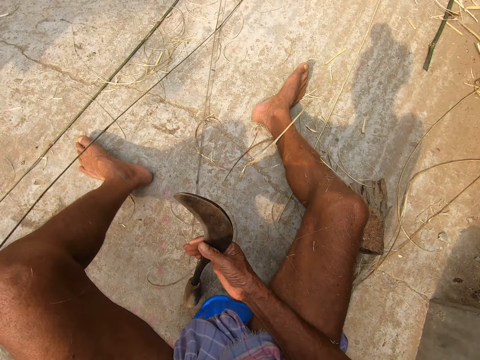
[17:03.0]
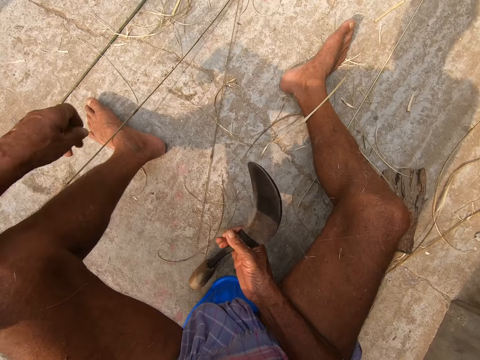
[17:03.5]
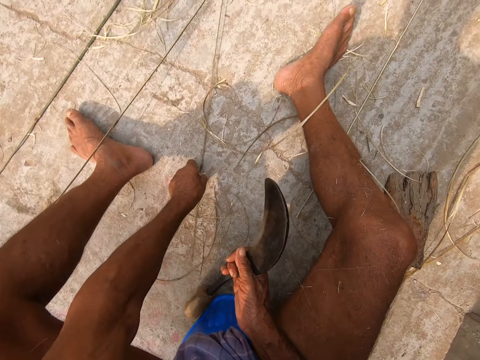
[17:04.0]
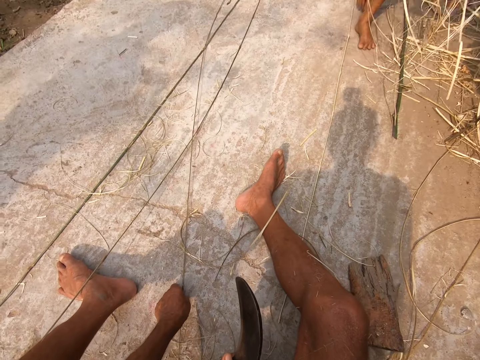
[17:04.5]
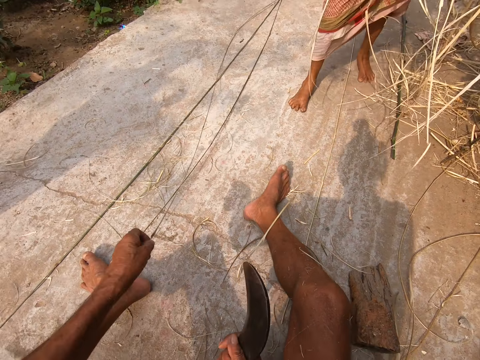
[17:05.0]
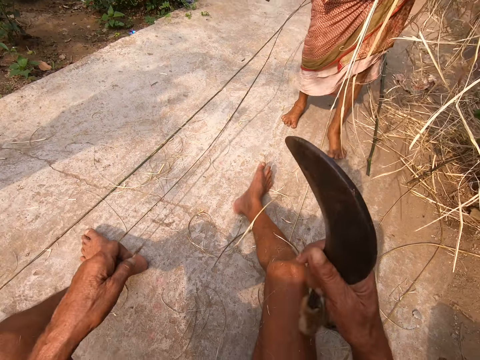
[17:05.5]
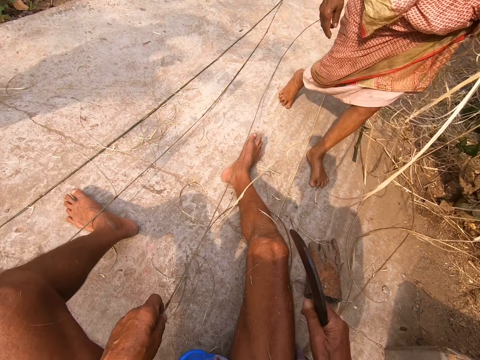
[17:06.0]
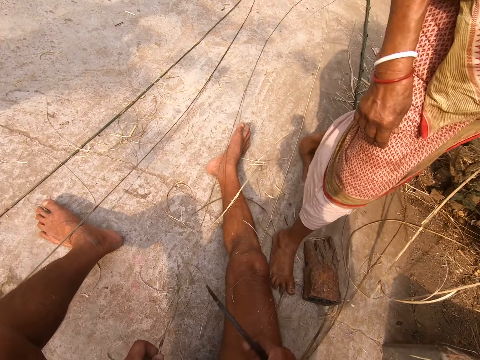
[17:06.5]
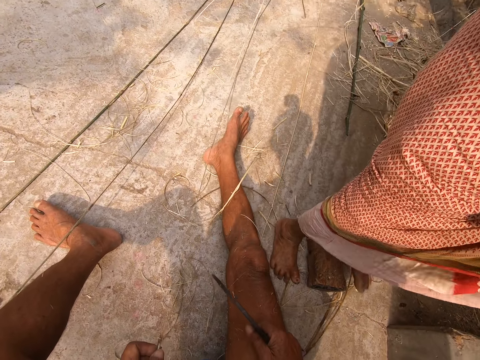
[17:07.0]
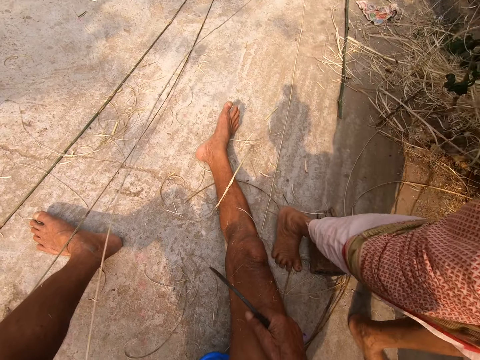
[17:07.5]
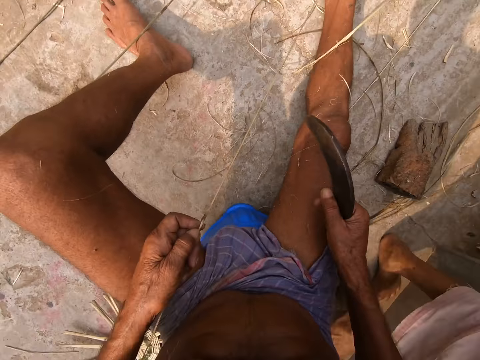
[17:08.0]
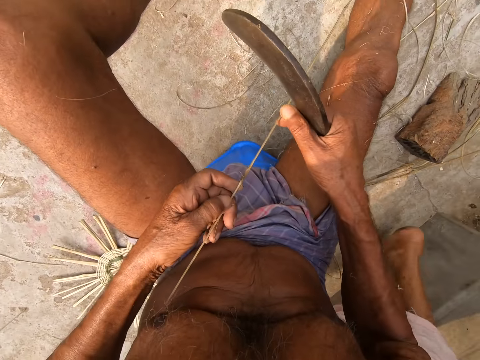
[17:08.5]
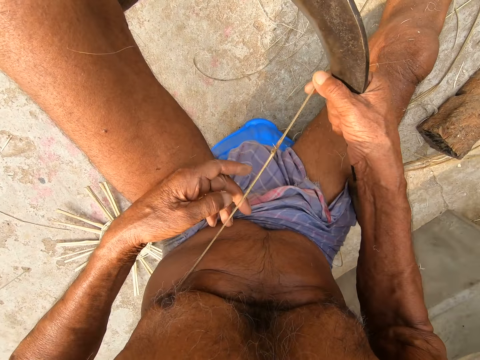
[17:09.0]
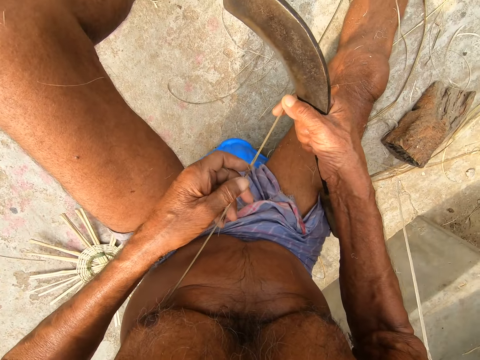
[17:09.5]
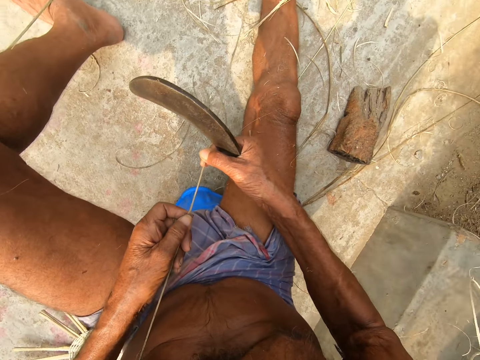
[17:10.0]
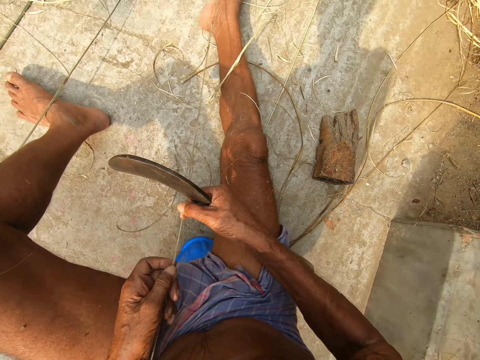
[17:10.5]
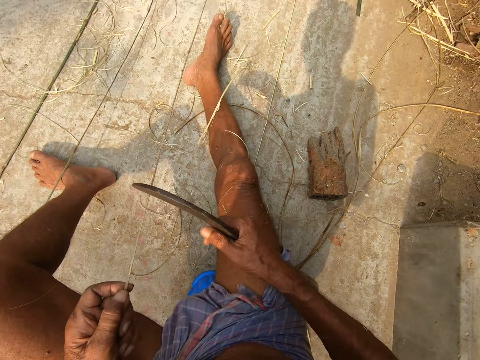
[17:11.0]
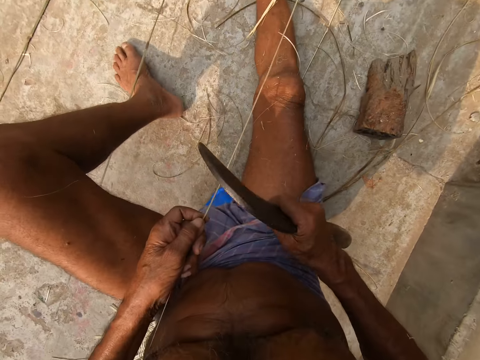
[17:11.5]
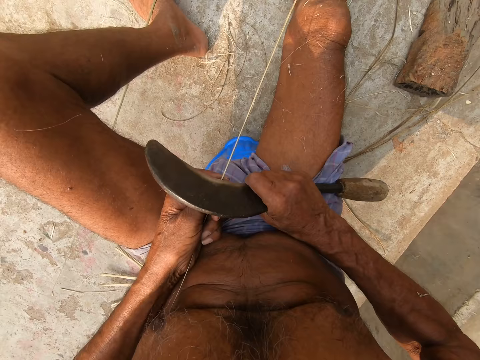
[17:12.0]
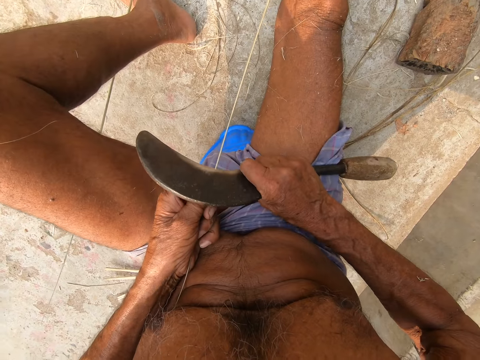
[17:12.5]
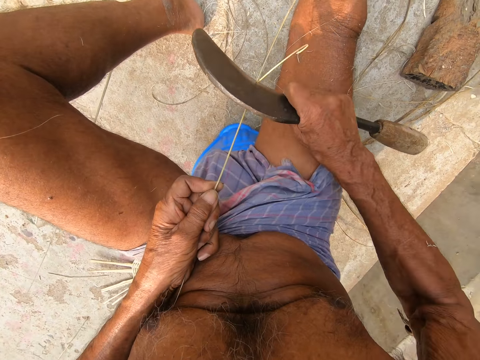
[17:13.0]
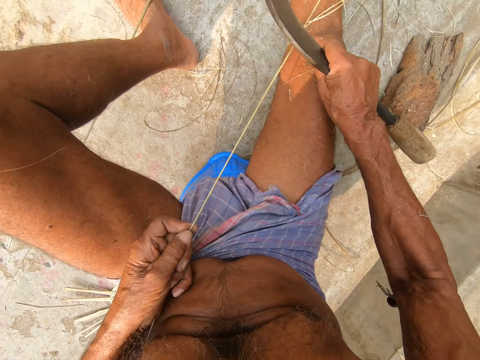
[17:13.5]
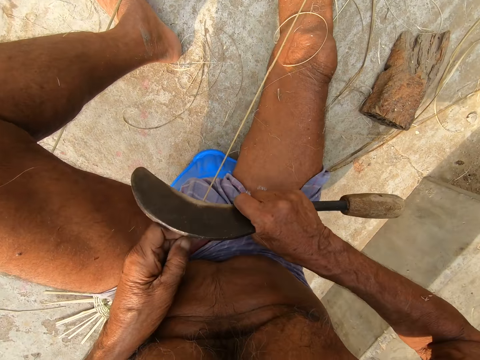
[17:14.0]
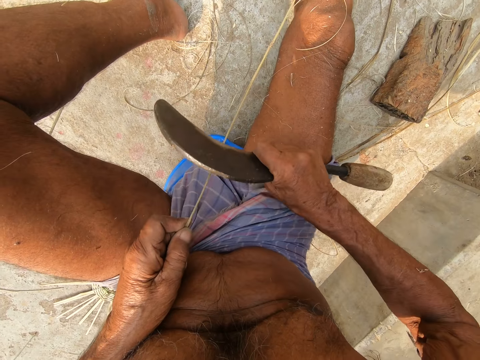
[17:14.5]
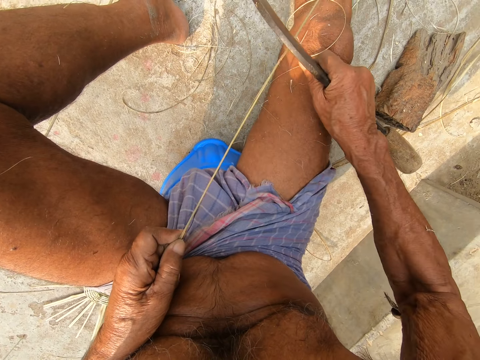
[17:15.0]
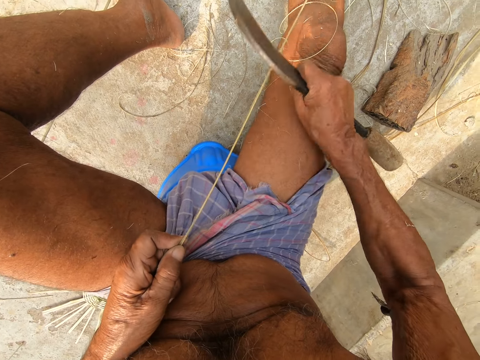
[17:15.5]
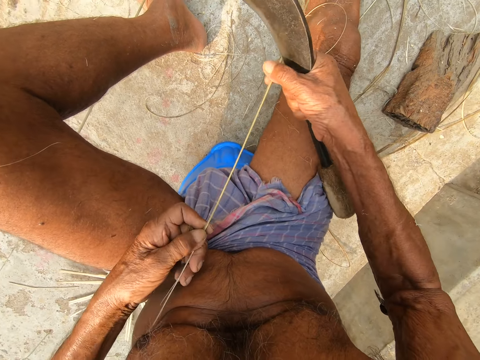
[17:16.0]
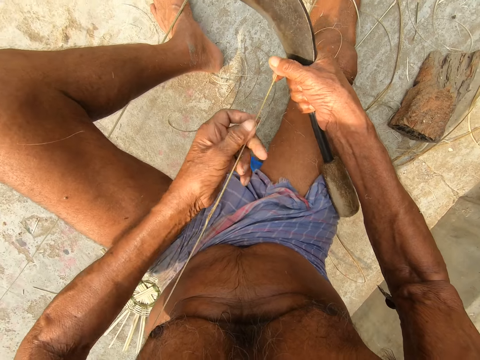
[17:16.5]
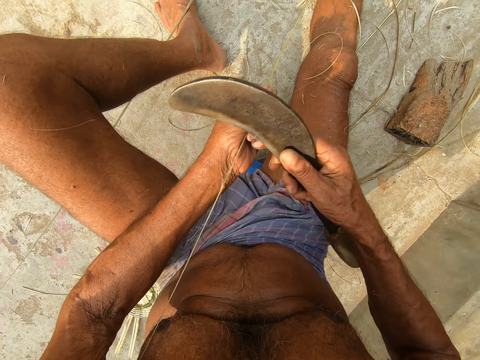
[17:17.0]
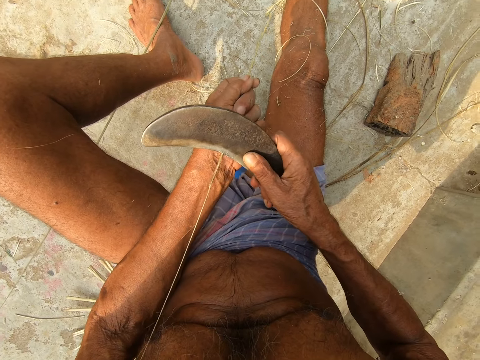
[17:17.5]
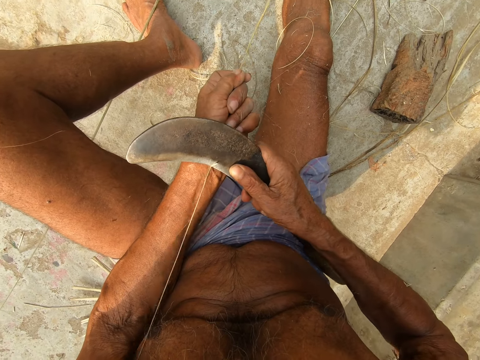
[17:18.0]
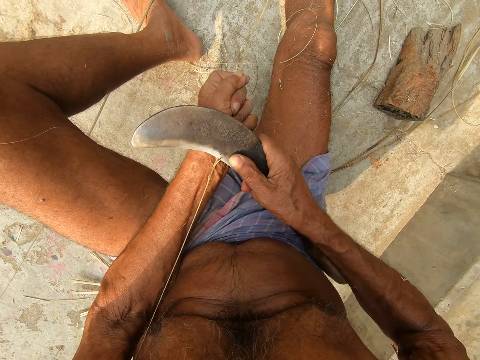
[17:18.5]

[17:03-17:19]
The camera wearer drops the cane or stick in his left hand to the ground. The lady responds to the camera wearer. The camera wearer picks the cane from the ground with his left hand. He converses with the lady. He looks at the stick. He cuts the cane in his left hand with the sickle on the ground in his right hand. He peels the stick with a machete. The lady responds to the camera wearer.

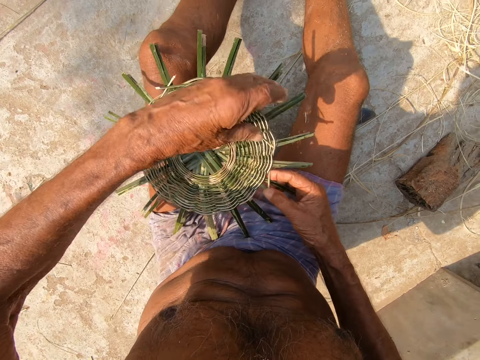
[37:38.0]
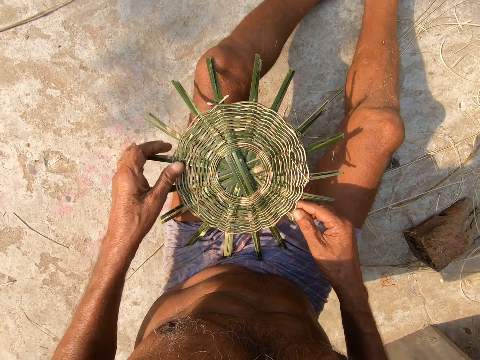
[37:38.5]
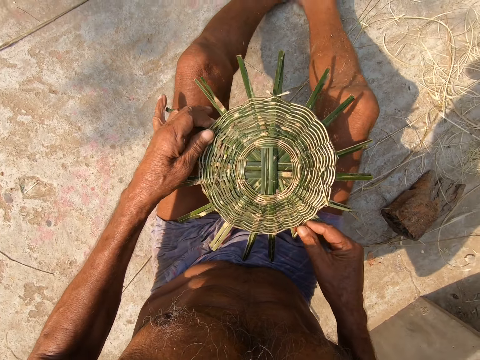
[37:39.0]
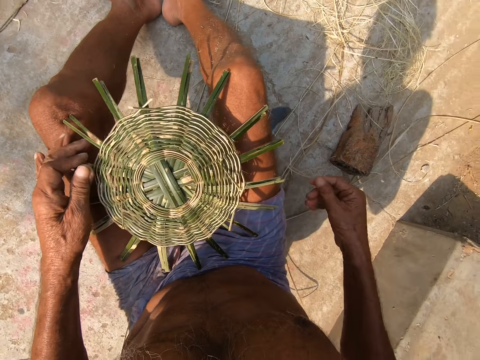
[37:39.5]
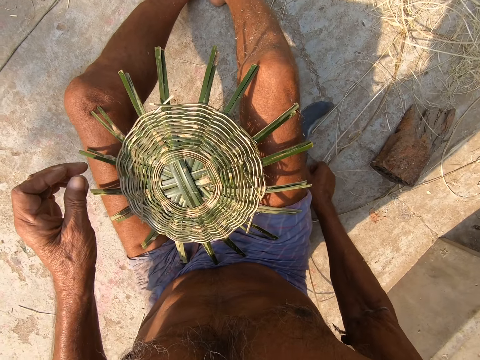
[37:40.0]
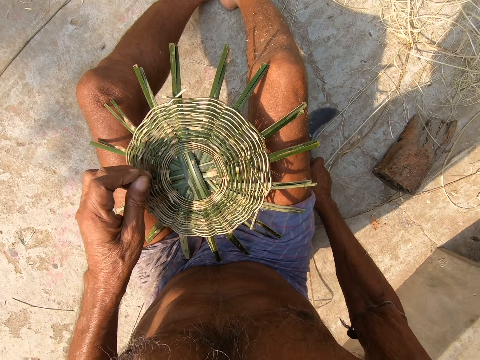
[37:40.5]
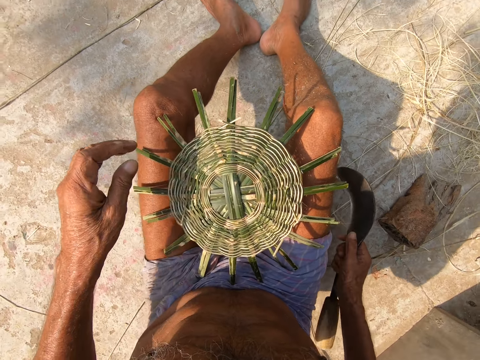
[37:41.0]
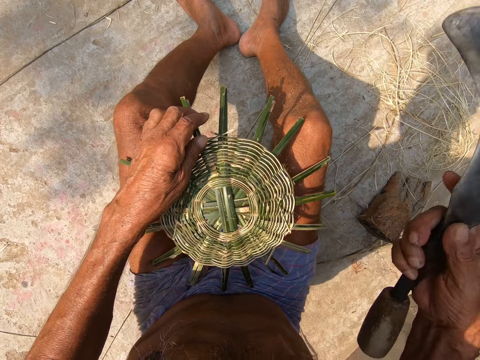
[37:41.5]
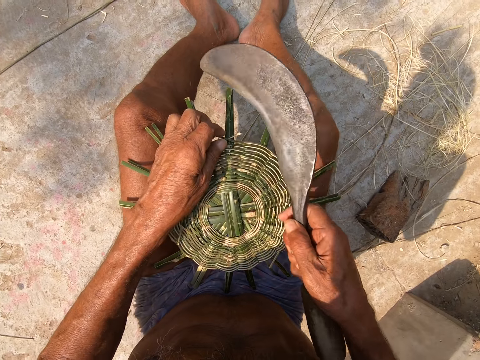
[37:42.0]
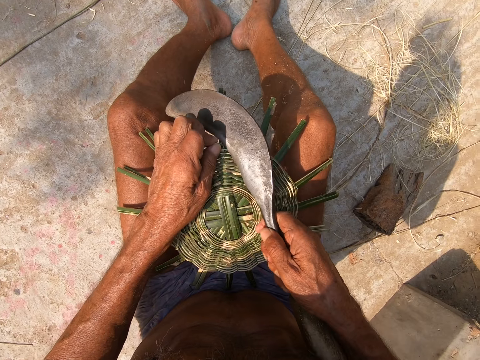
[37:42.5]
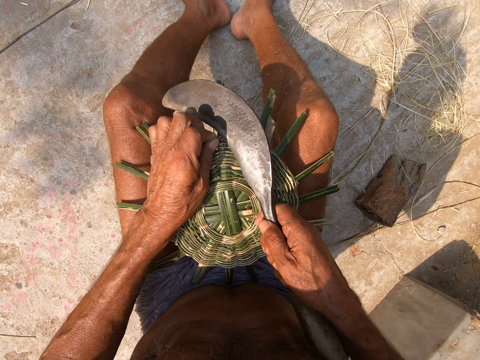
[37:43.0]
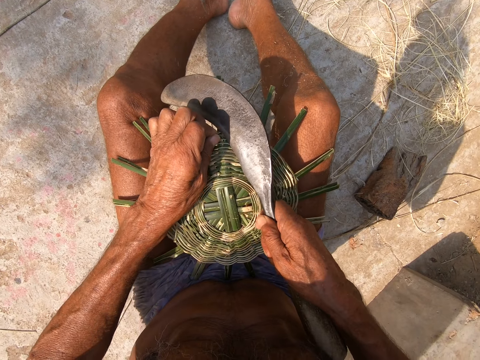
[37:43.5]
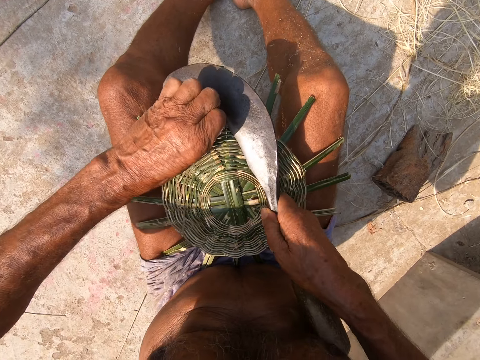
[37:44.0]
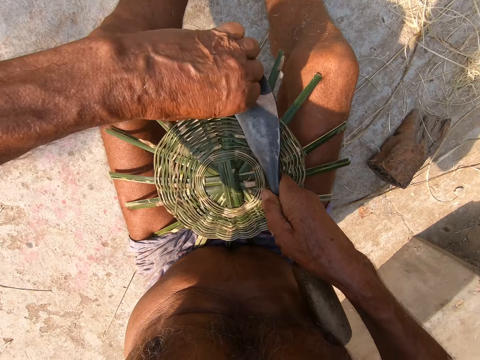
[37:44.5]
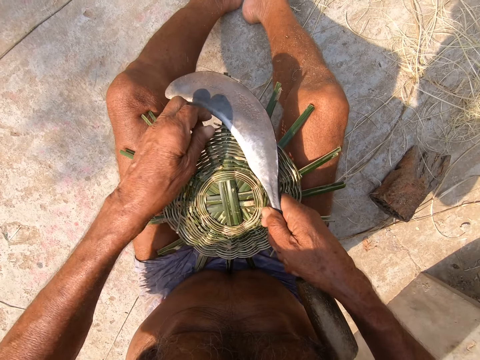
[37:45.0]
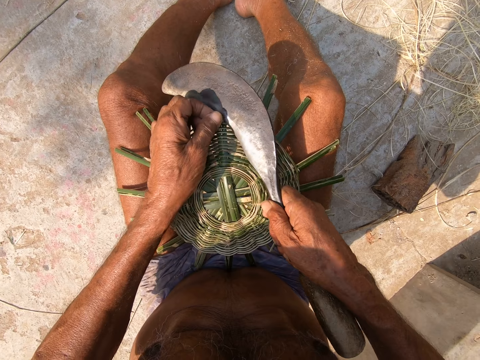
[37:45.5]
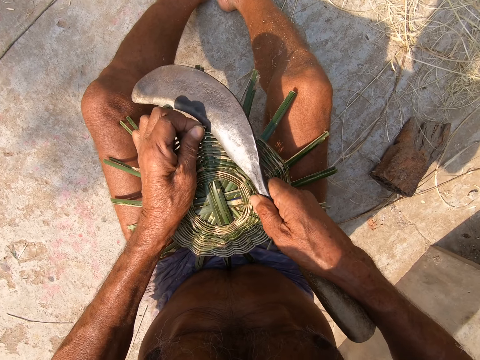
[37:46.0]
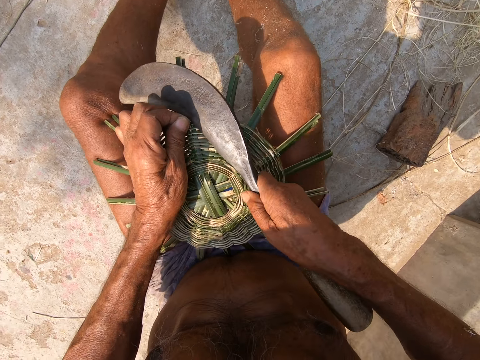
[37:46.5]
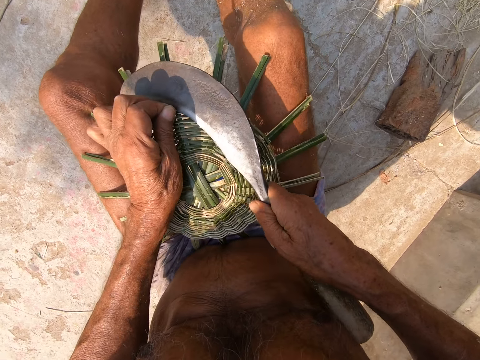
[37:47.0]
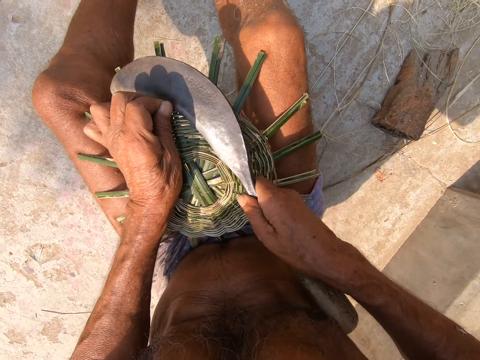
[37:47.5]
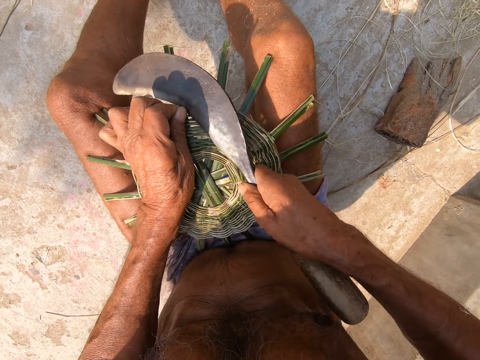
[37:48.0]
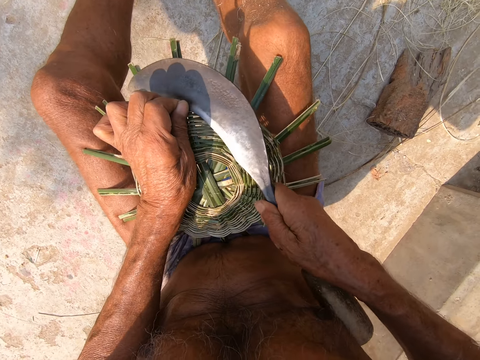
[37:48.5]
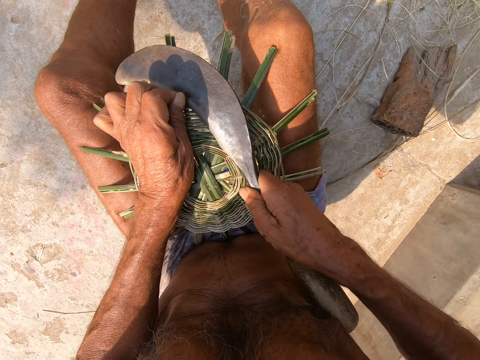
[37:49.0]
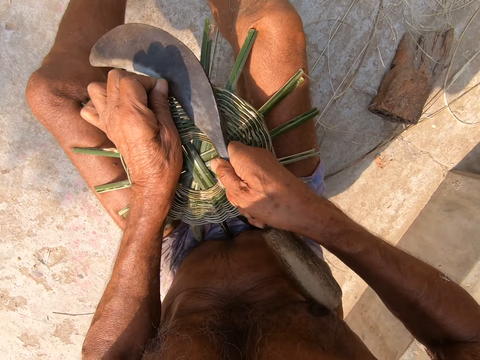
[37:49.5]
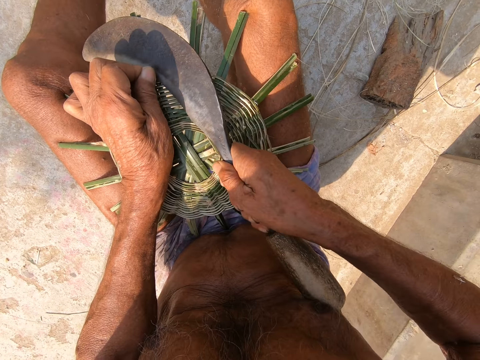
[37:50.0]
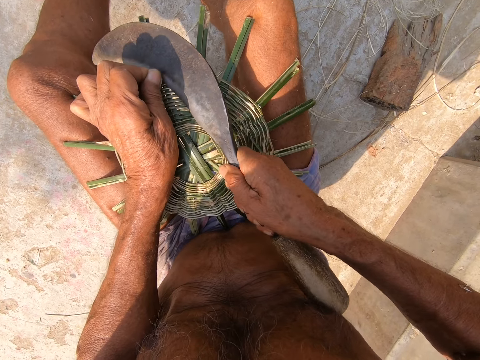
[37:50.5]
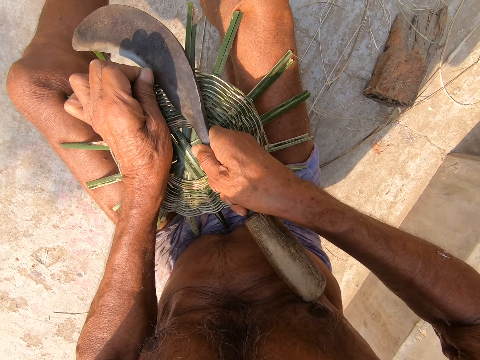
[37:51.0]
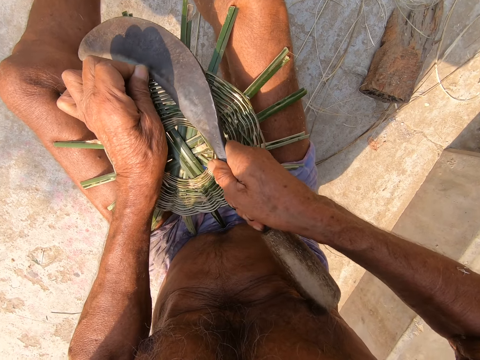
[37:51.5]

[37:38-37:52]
The camera wearer grabs a hand sickle from the floor with his right hand. He holds an excess willow rod with his left hand. He cuts the excess willow rod with the hand sickle in his right hand.
